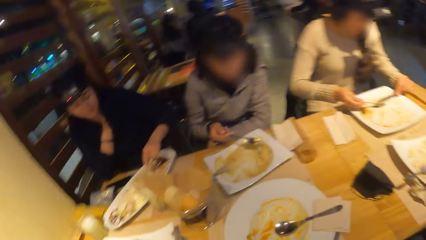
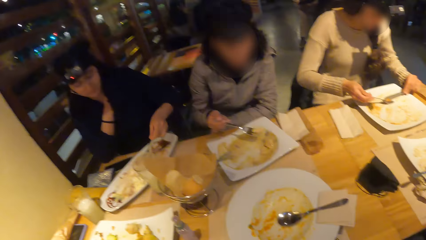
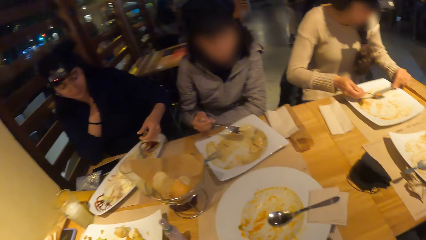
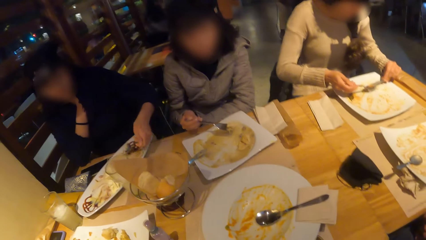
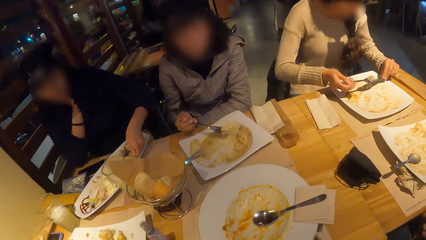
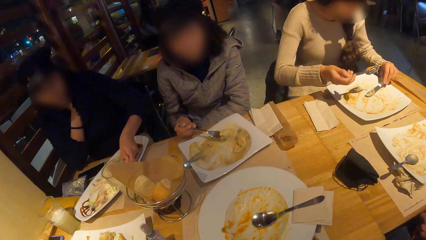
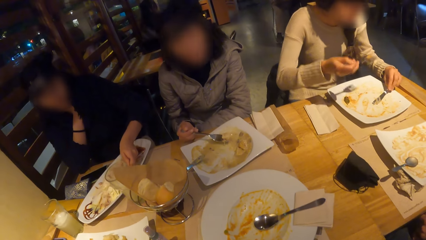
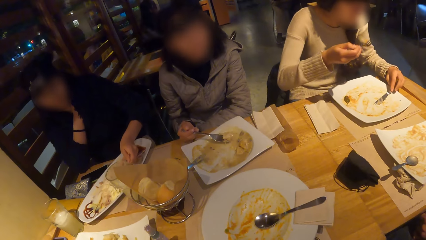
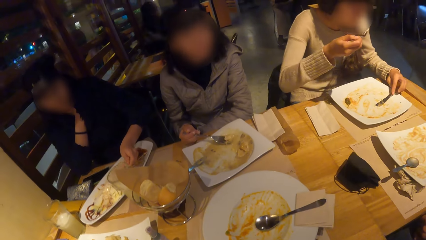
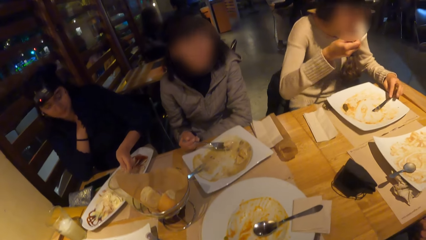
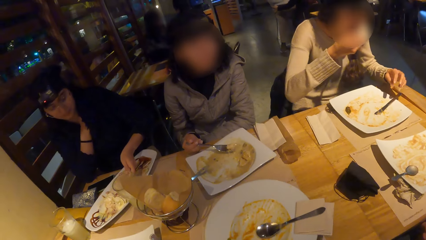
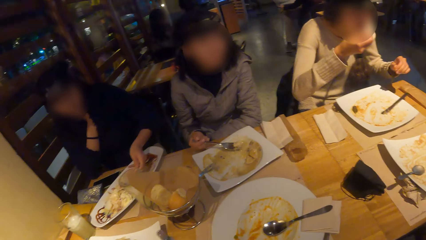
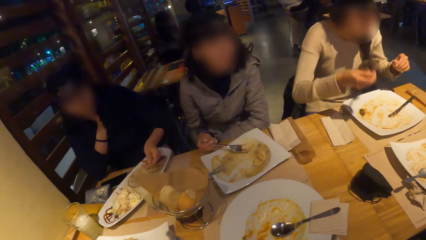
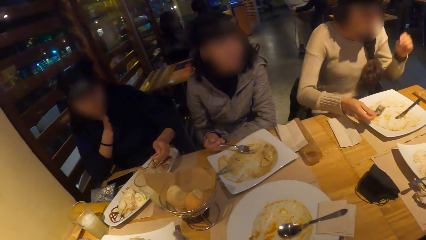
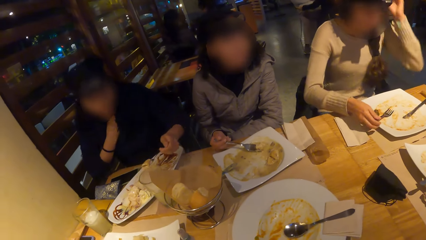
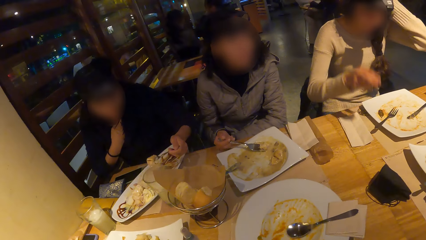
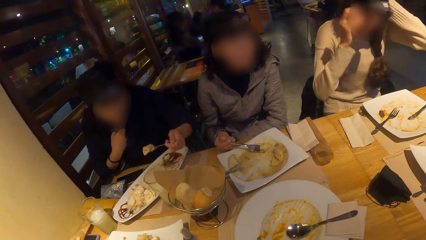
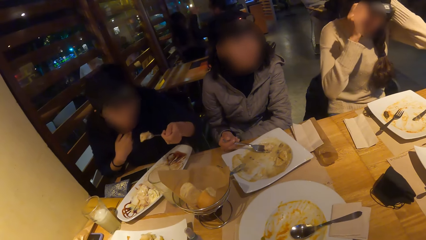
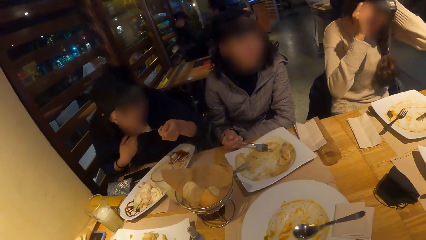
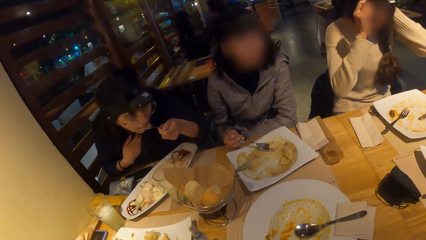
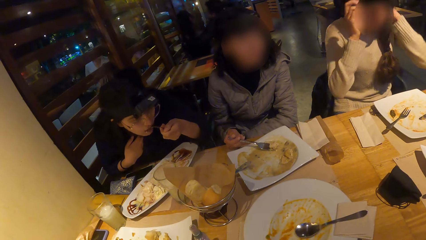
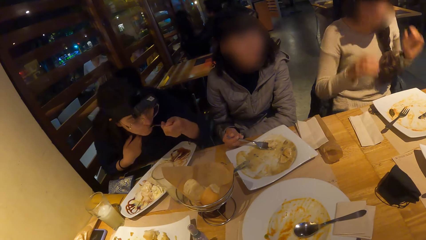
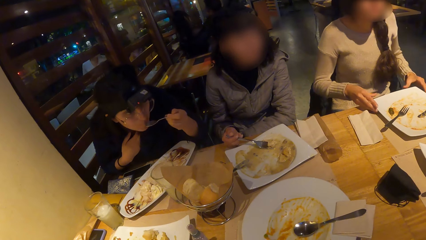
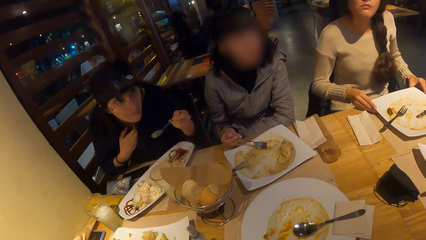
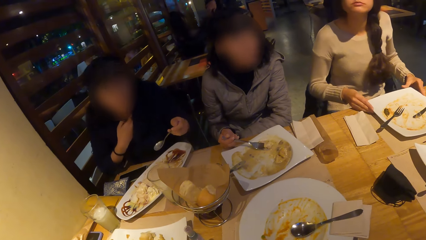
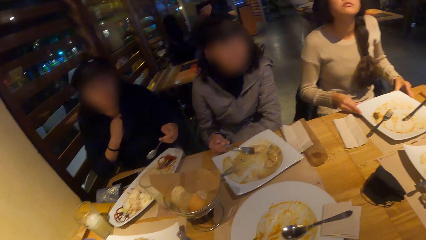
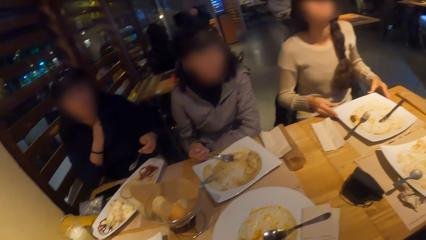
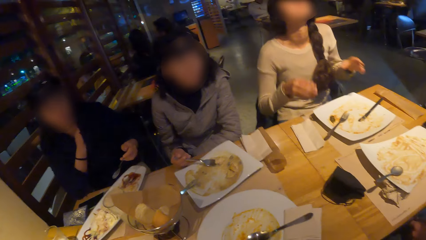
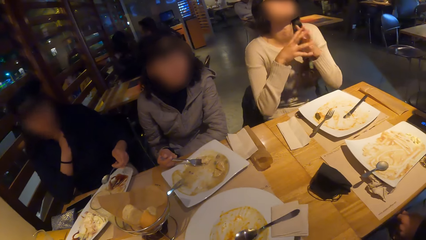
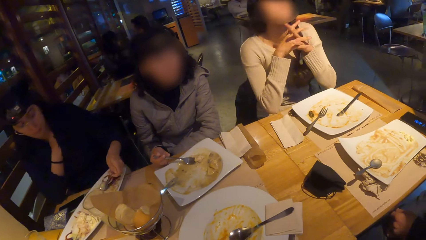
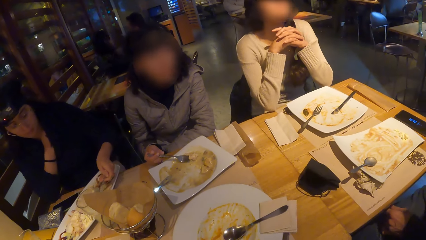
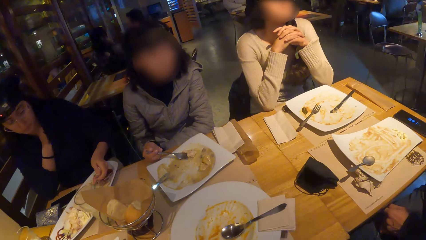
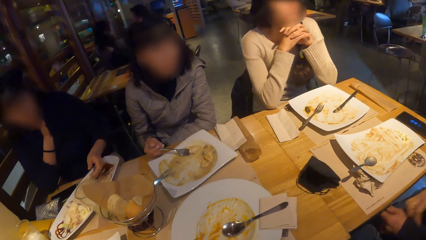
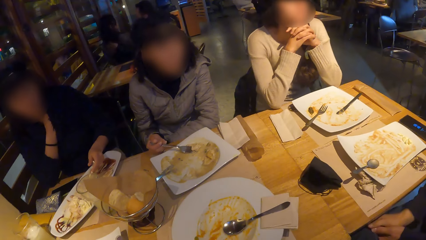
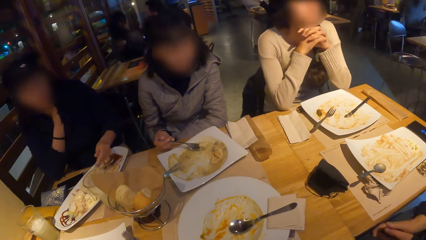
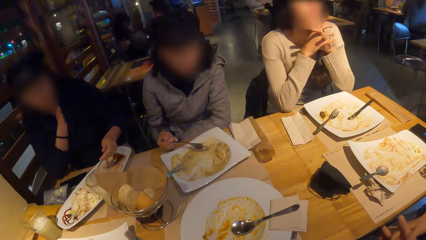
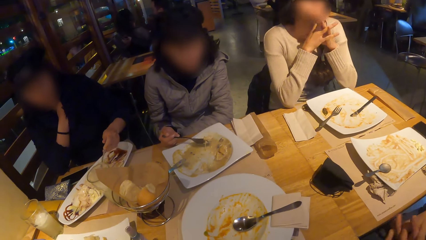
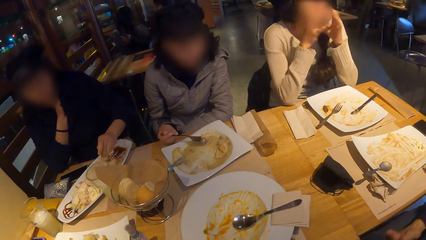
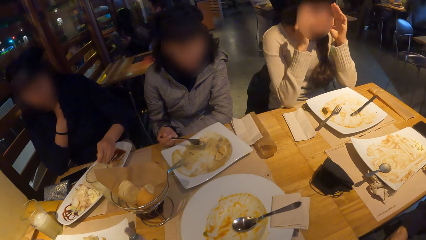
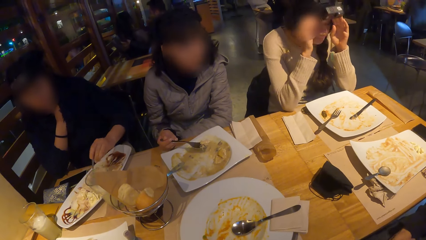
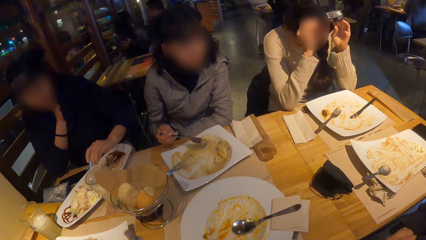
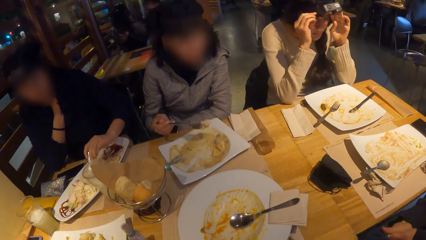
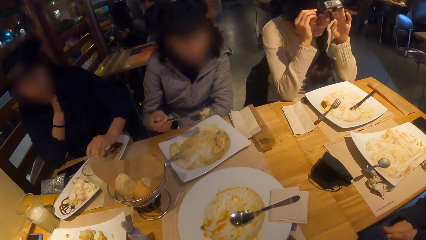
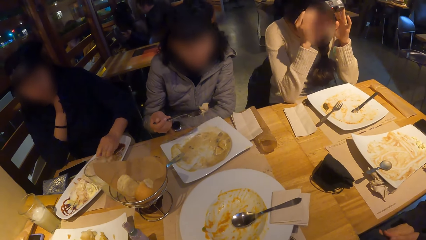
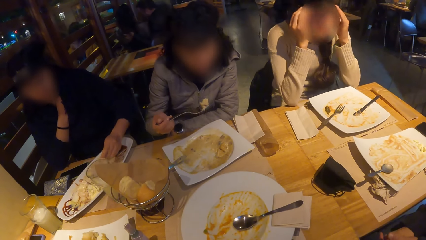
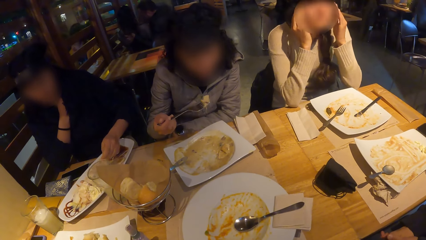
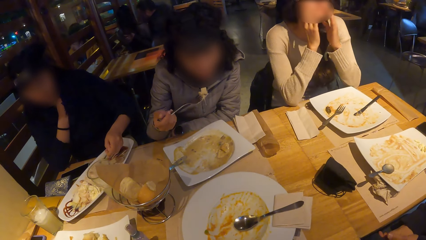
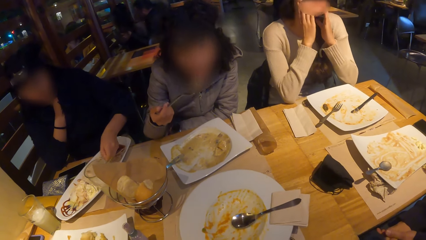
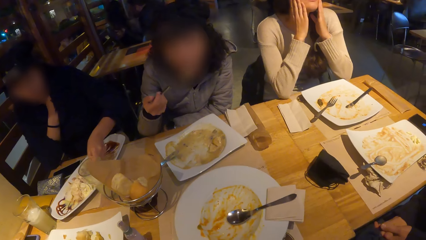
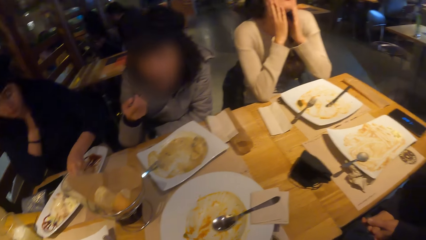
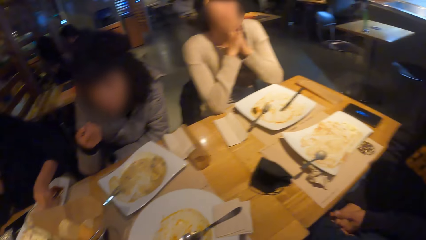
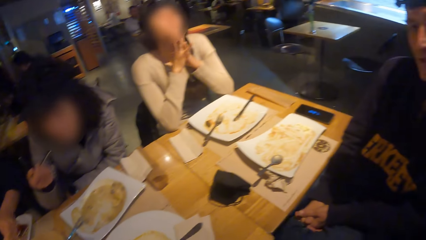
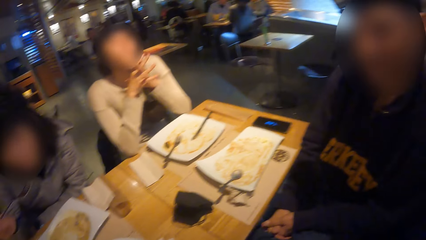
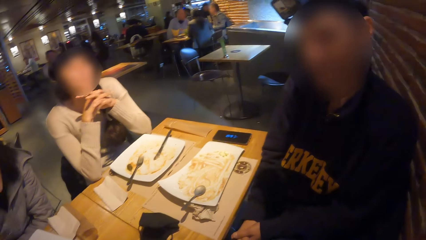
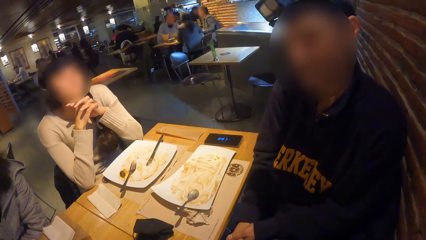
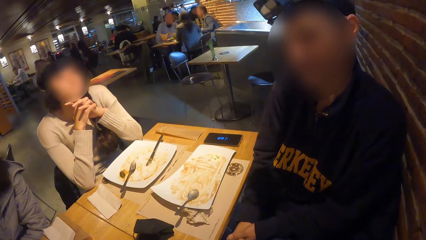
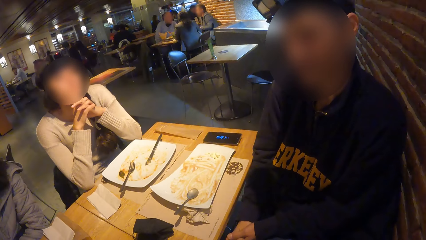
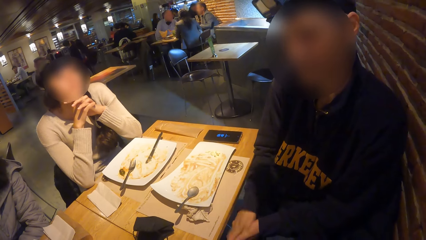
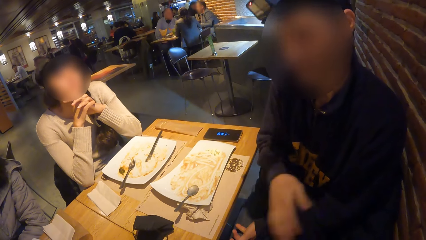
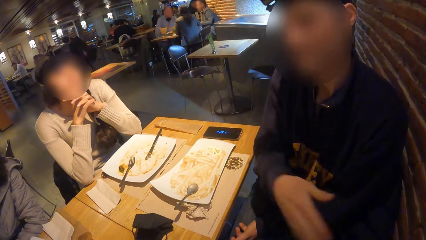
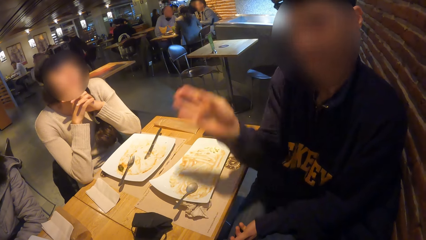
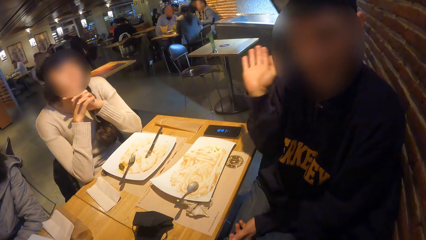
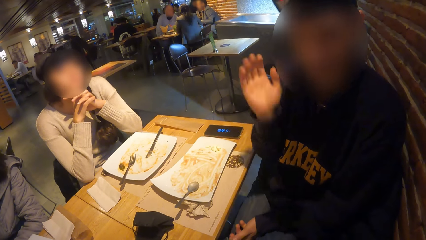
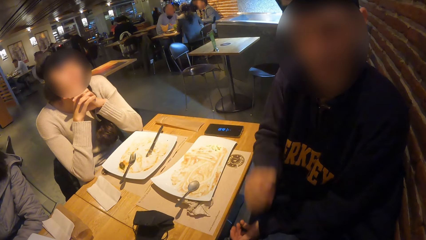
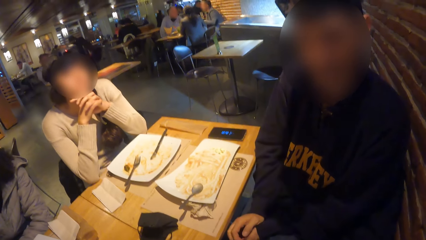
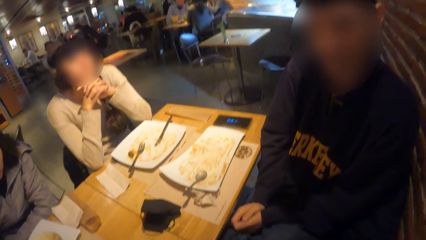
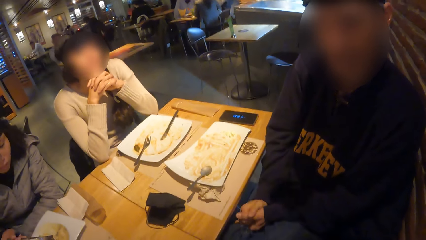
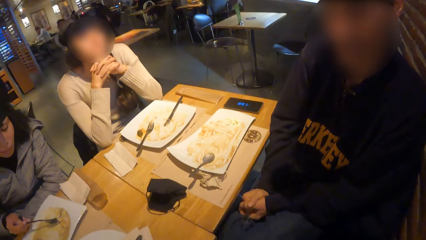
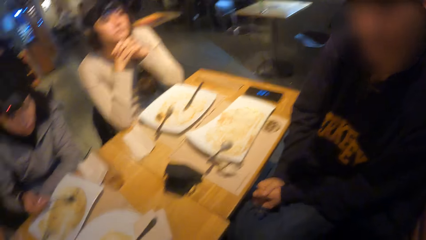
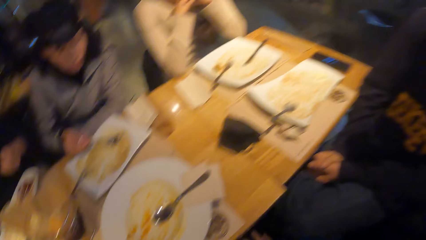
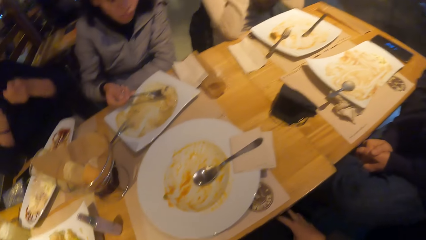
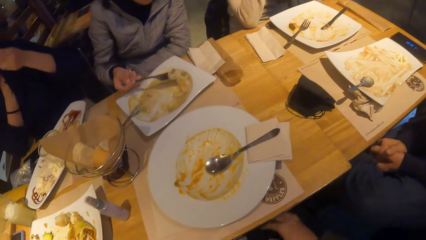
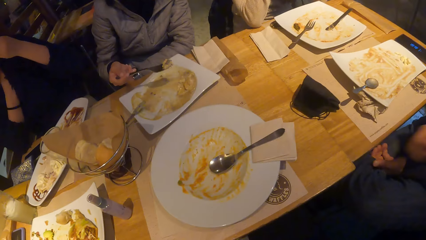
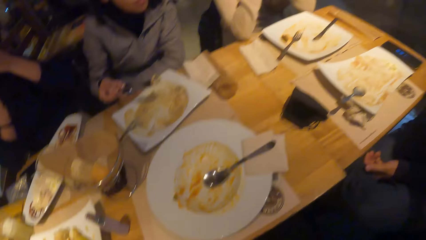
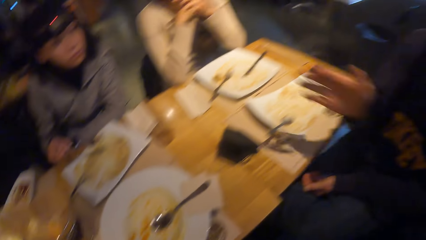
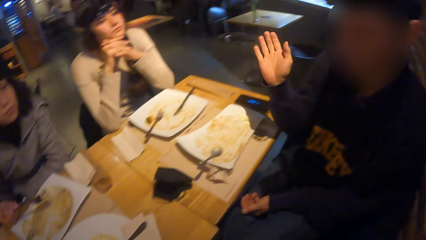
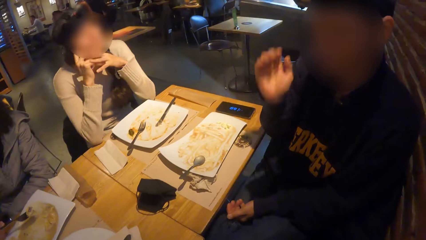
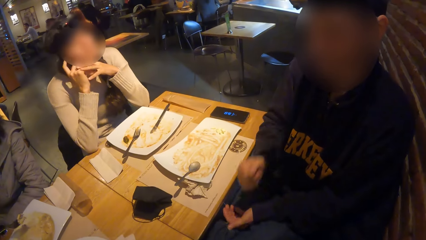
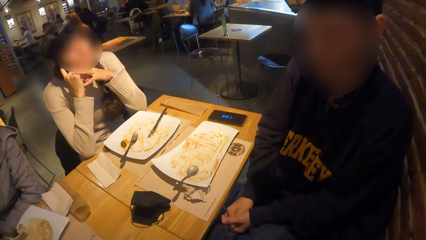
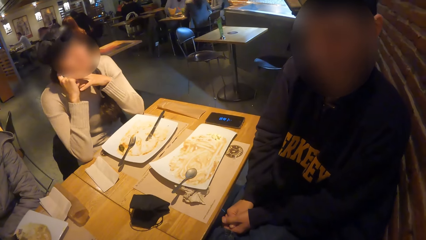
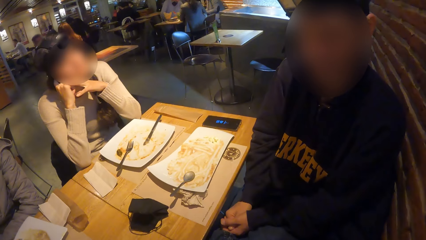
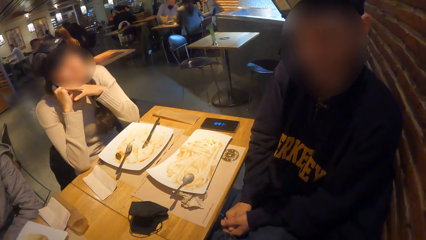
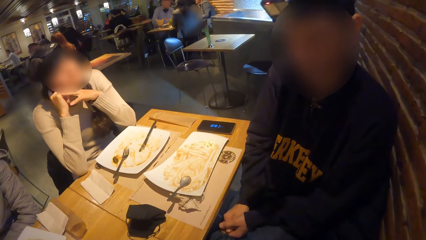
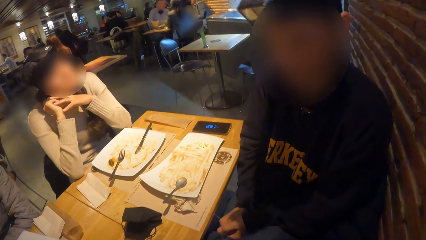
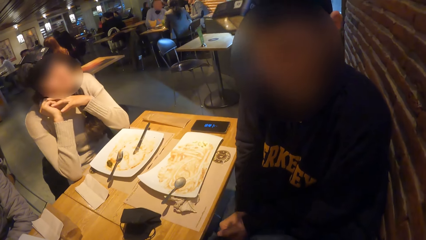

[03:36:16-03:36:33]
A woman takes the food with the spoon. Another woman places the knife on her plate with her left hand, places the fork on her plate with her right hand, and adjusts her camera with her hands. The first woman eats the food. The second woman adjusts her plate with both hands, places her hands on the table, crosses her hands, and adjusts her glasses with her hands. A third woman eats the food. A man moves his hand and puts down his hand.
